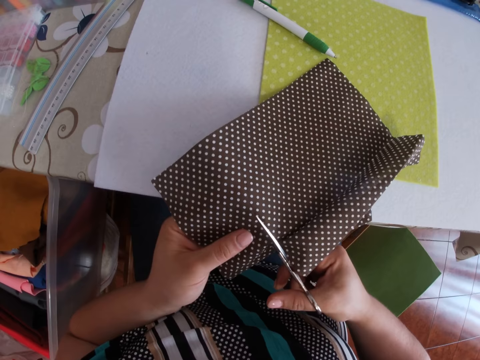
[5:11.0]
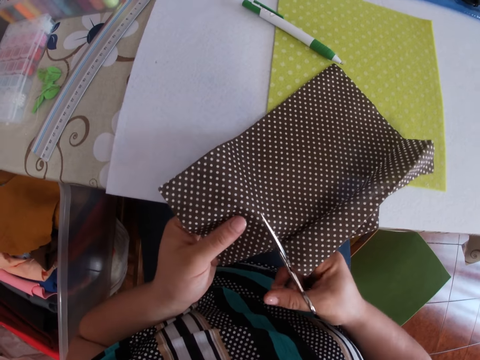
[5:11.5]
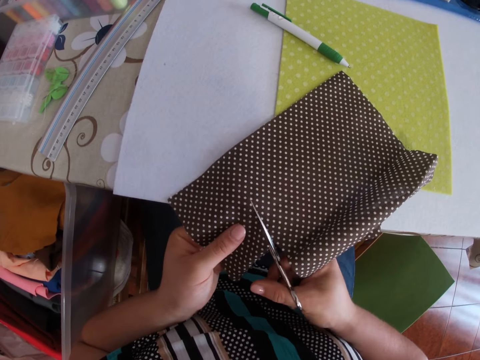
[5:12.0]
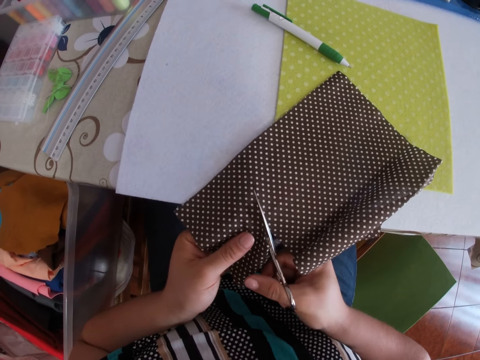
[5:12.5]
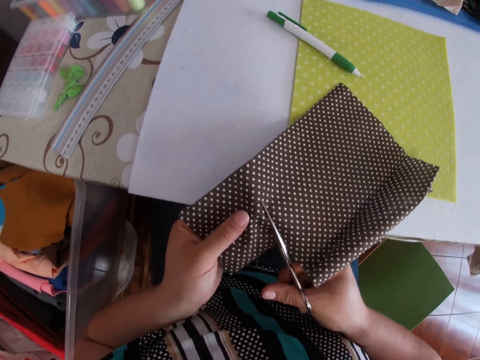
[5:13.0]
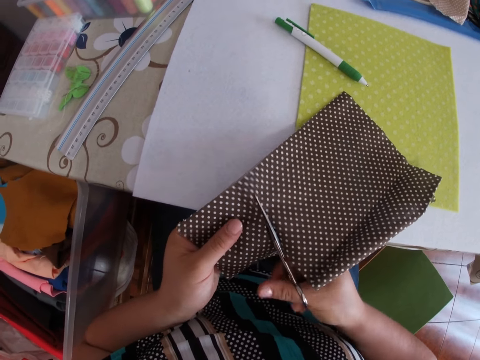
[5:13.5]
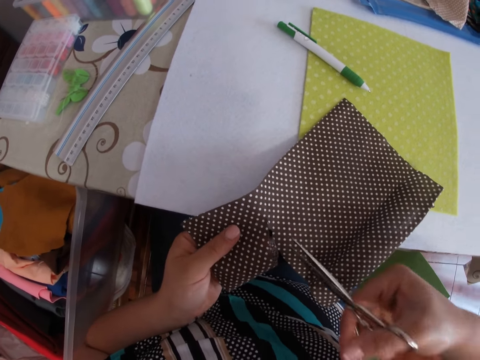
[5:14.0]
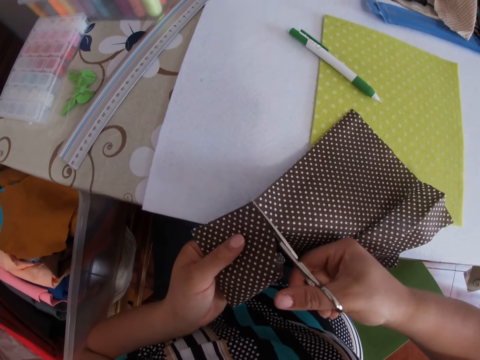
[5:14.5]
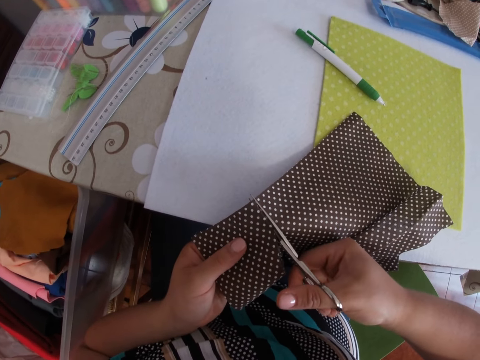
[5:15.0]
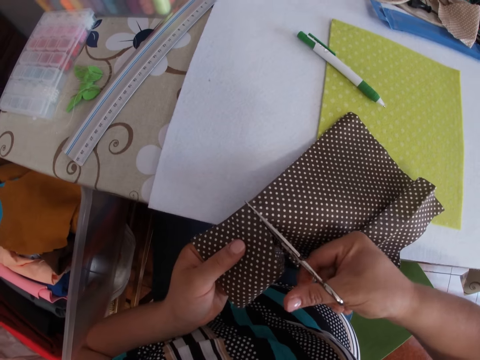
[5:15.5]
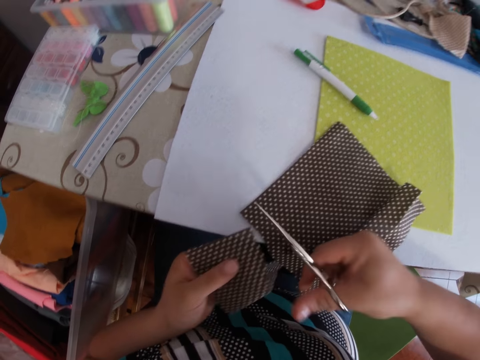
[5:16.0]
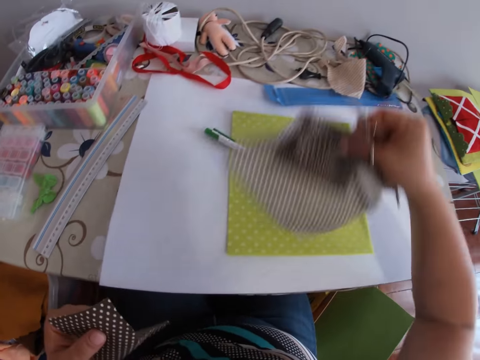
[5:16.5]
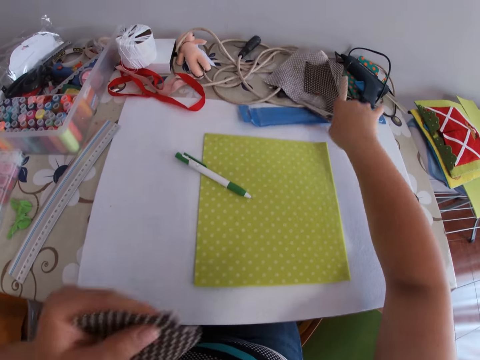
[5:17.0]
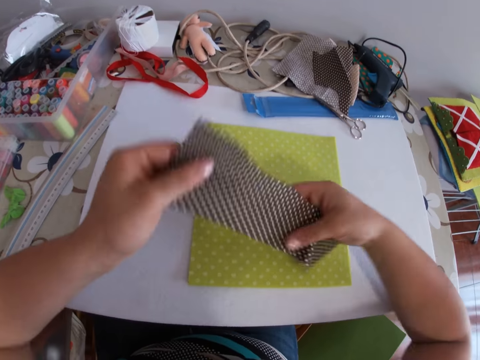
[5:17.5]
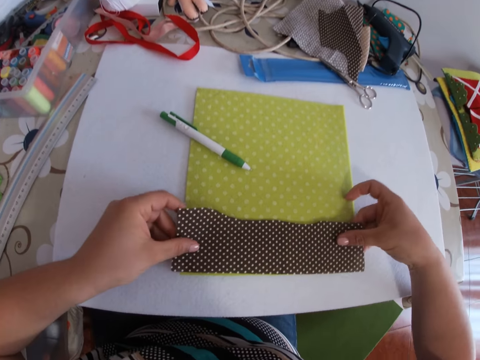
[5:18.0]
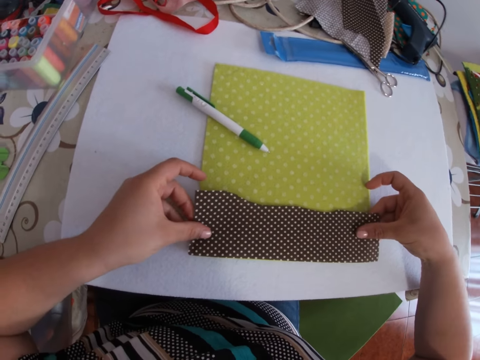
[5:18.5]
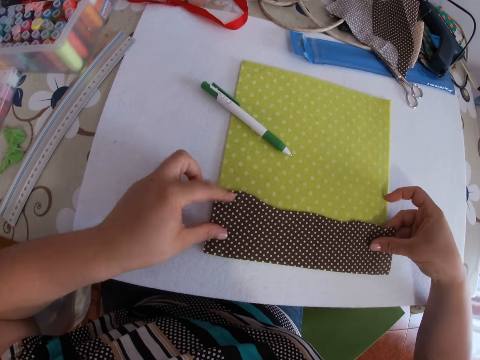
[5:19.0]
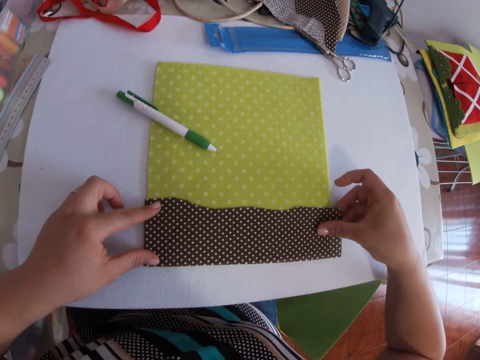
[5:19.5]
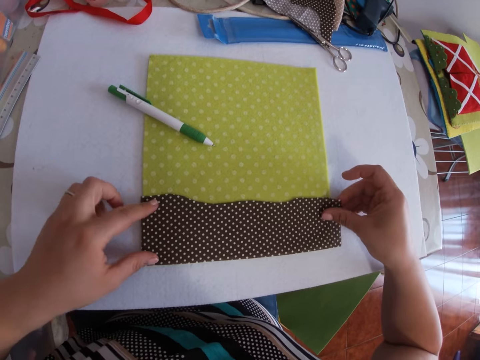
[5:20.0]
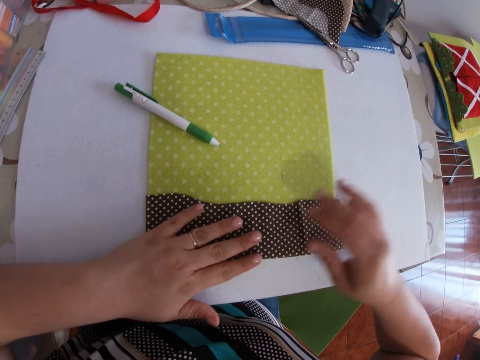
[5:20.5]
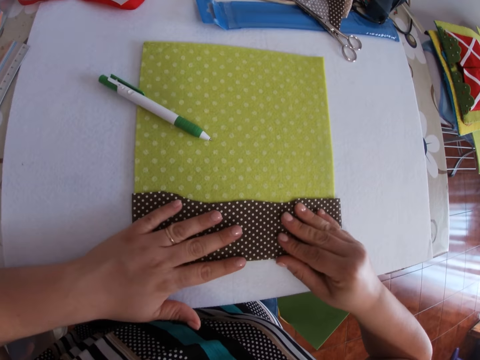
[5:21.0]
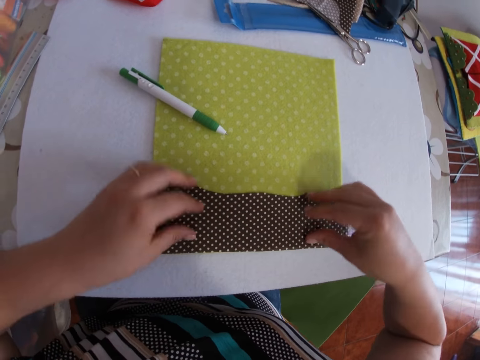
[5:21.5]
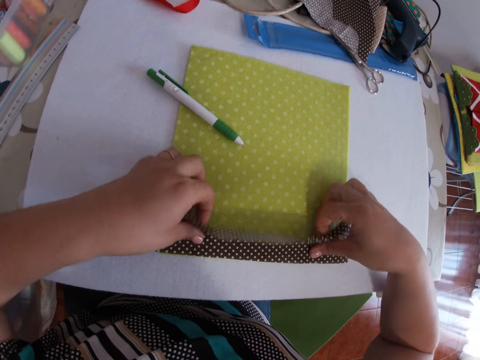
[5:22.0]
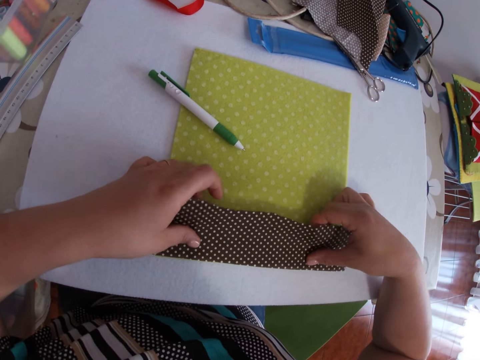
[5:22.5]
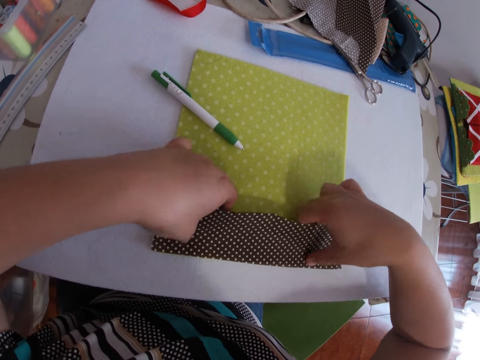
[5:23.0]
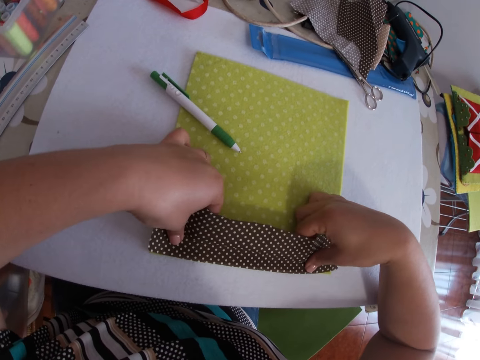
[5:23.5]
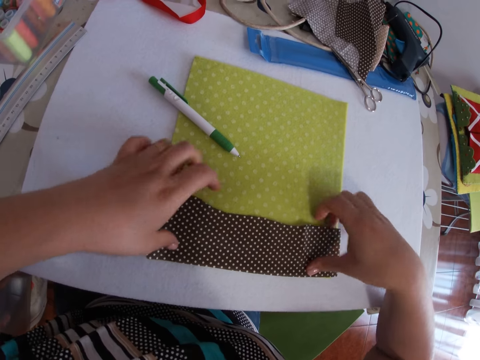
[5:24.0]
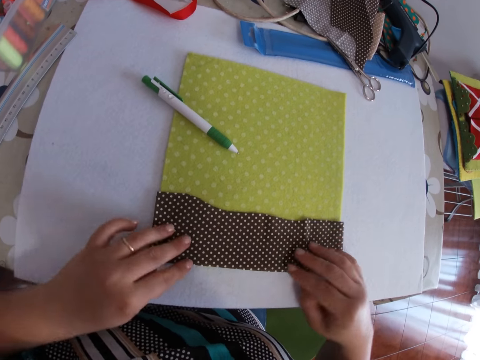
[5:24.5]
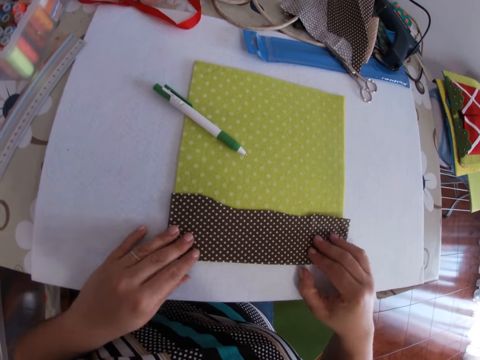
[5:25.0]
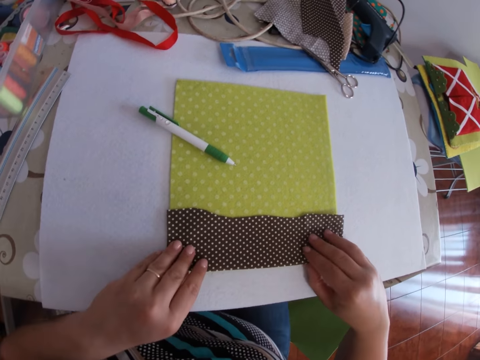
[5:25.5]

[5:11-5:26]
The camera wearer cuts the cloth with the scissors. They cut the cloth with the scissors repeatedly. They pick up the cloth. They drop the bigger piece of cloth on the table with their right hand. They drop the scissors on the table with their right hand. They place the smaller piece of cloth on the foam with both hands. They smoothen the surface of the smaller piece of cloth on the foam with both hands. They press the cloth. They lift the cloth and fold the smaller piece of cloth with both hands.

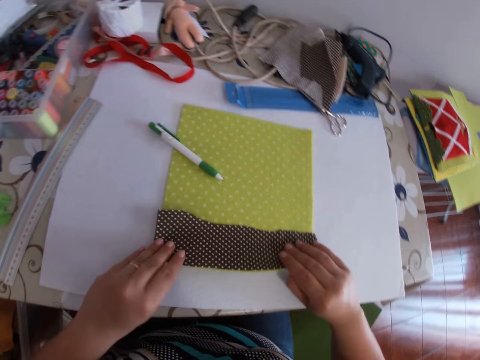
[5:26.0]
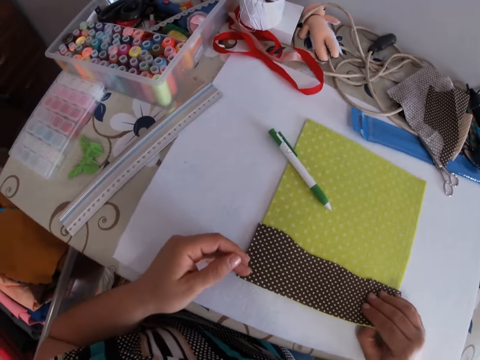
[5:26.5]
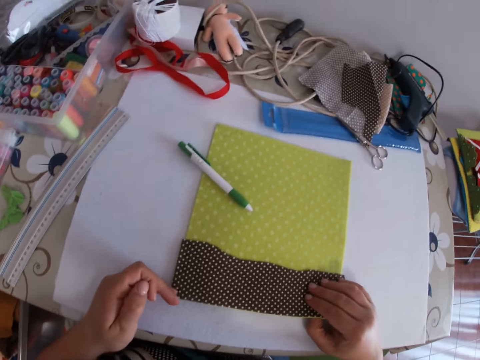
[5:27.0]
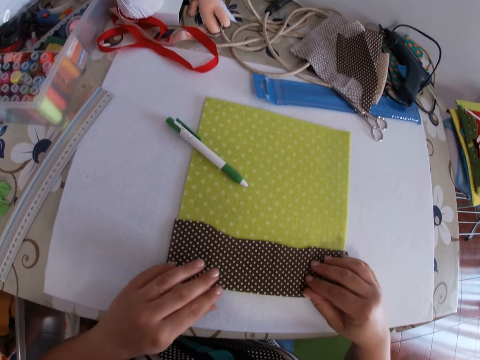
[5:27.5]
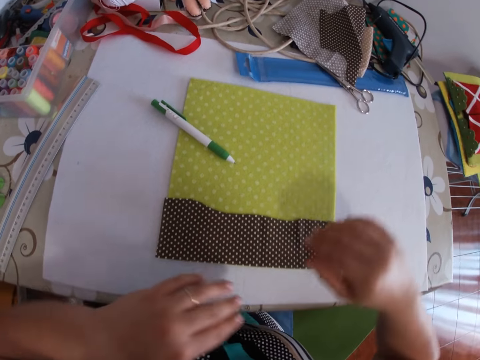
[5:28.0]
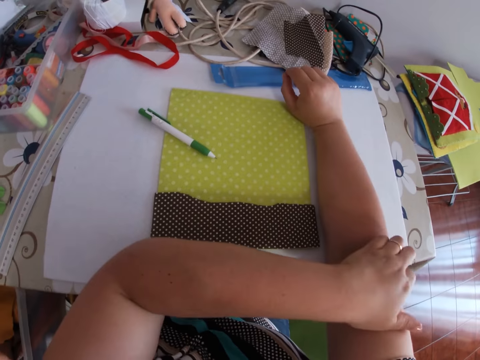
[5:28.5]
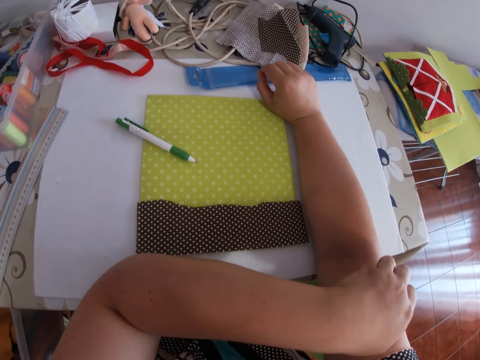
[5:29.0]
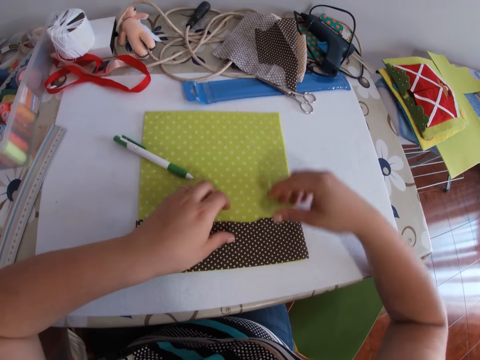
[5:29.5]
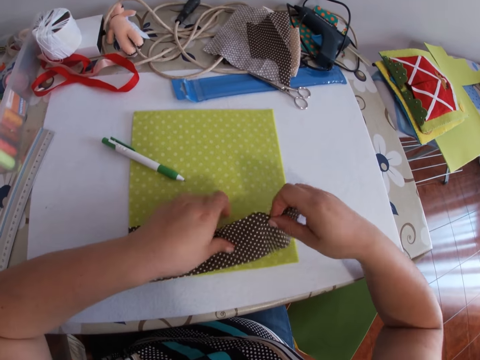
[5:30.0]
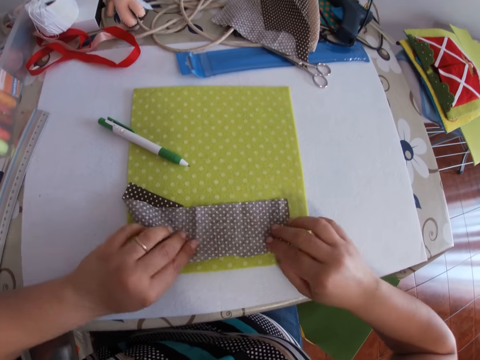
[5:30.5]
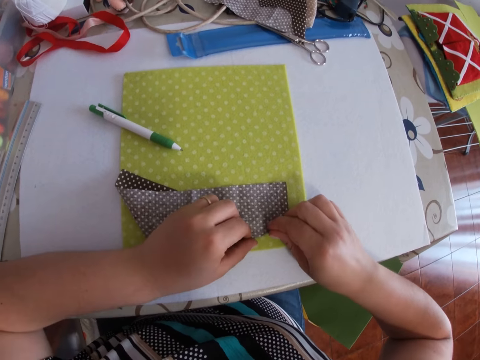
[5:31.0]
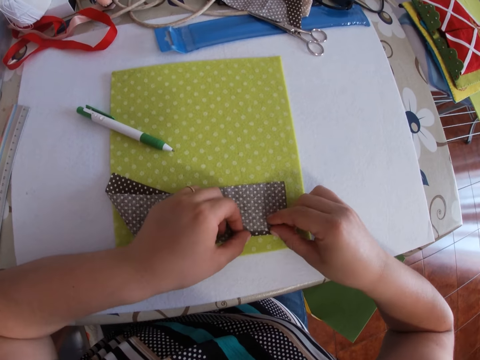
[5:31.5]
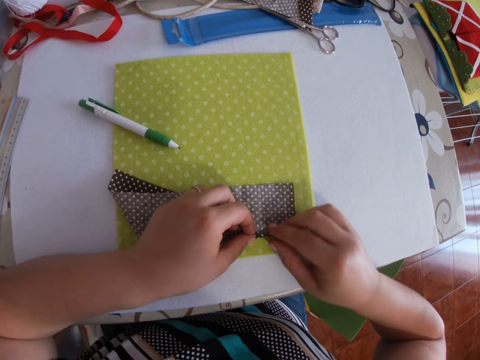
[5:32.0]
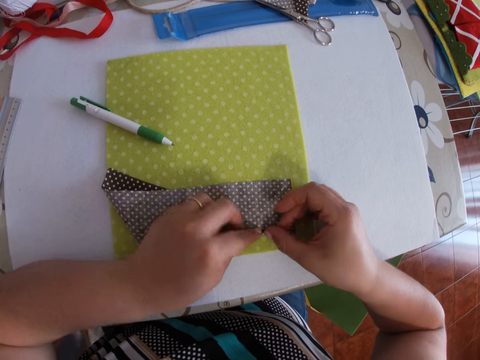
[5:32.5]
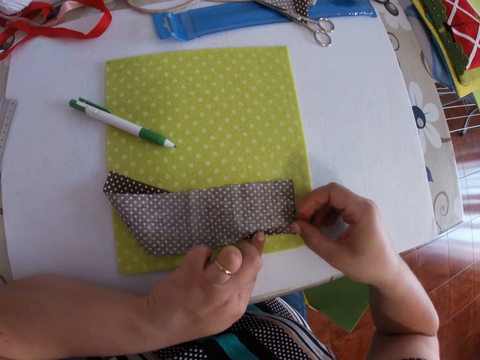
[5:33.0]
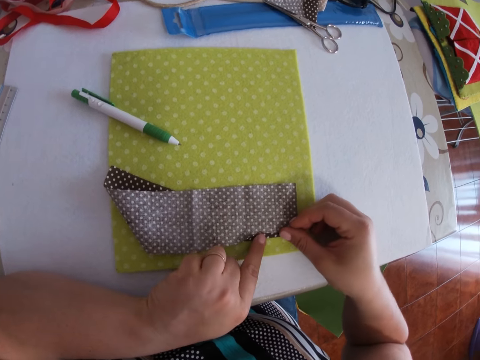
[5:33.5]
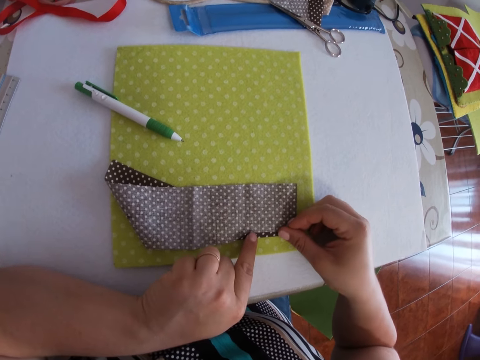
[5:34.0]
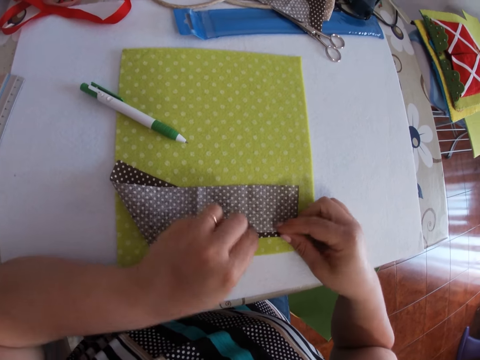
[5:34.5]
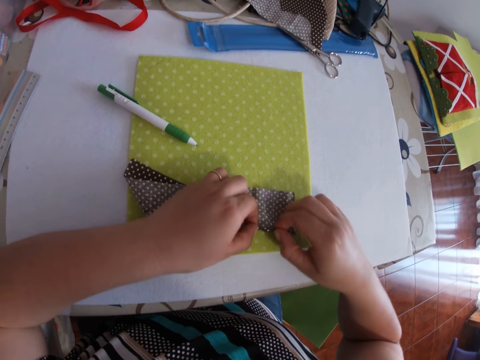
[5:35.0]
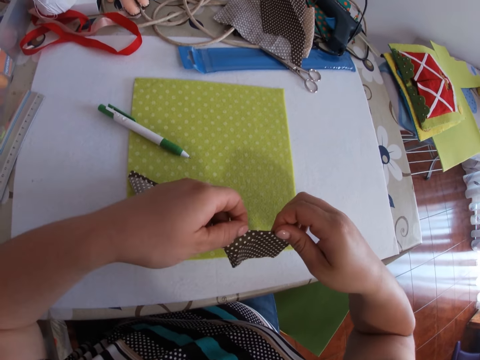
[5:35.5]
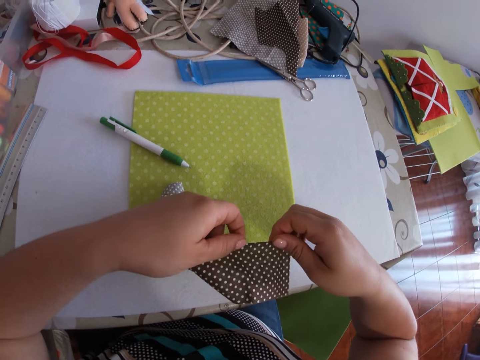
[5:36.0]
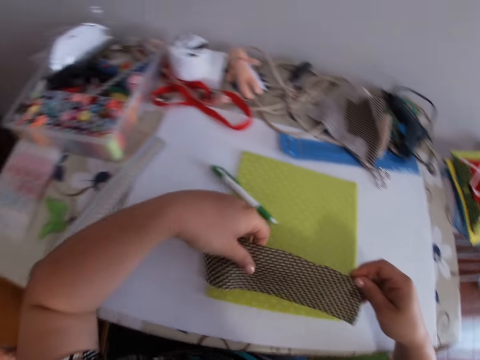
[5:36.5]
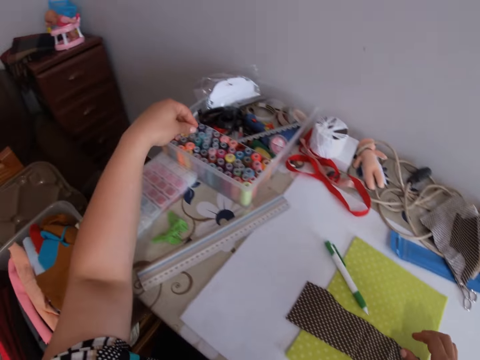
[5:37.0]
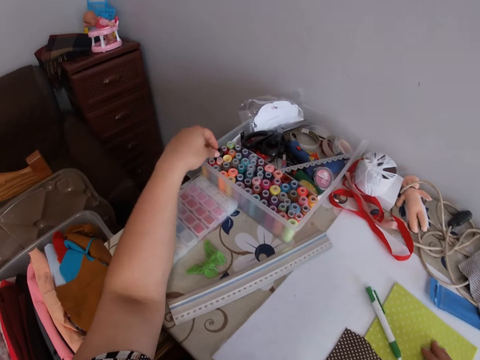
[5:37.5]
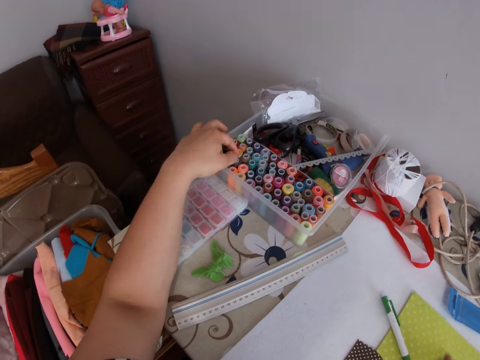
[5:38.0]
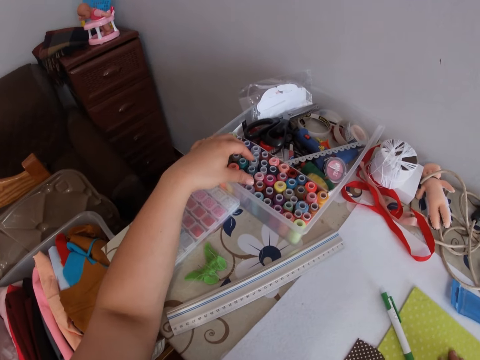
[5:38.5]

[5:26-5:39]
The camera wearer scratches her arm. She flips the smaller piece of cloth backwards with both hands. She folds the smaller piece of cloth with both hands. She flips the smaller piece of cloth back with both hands.
